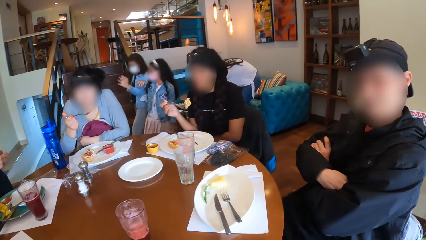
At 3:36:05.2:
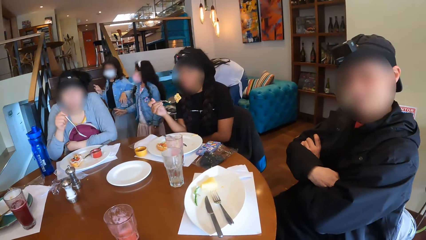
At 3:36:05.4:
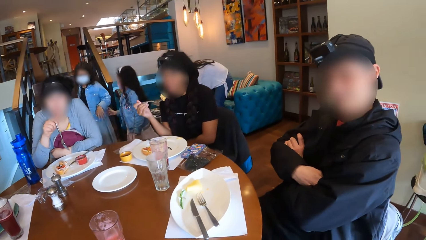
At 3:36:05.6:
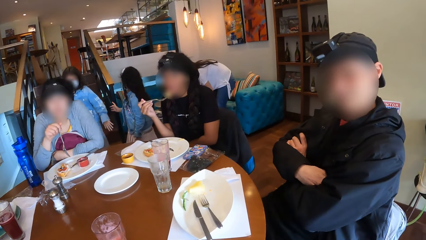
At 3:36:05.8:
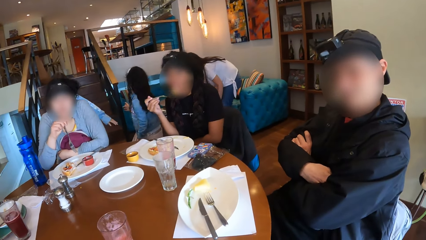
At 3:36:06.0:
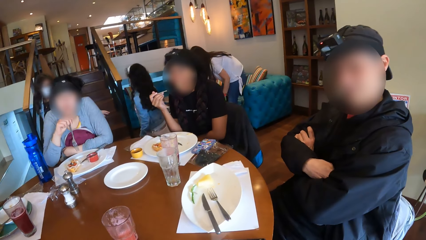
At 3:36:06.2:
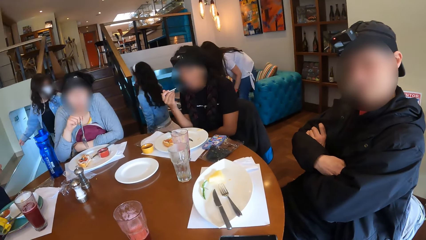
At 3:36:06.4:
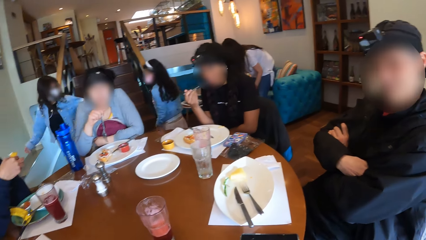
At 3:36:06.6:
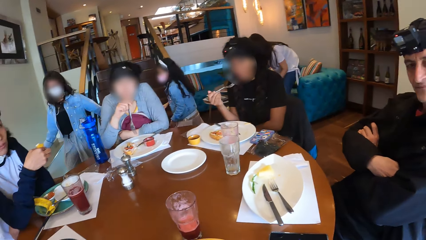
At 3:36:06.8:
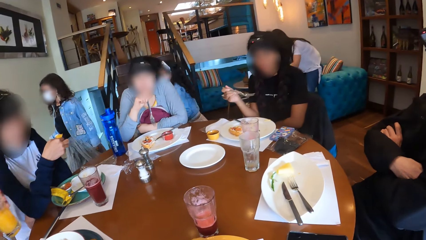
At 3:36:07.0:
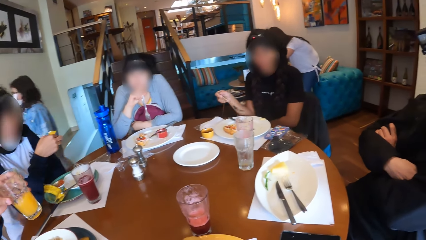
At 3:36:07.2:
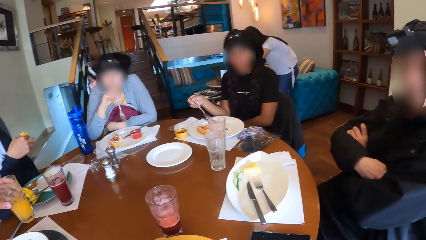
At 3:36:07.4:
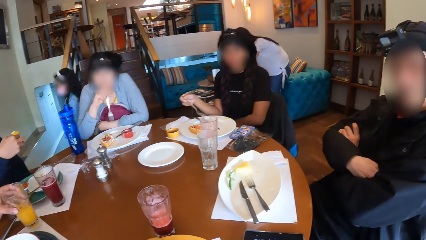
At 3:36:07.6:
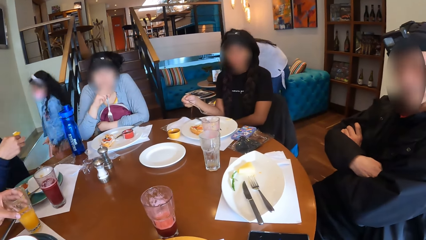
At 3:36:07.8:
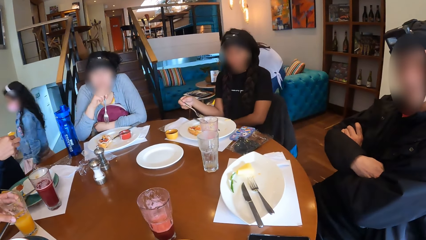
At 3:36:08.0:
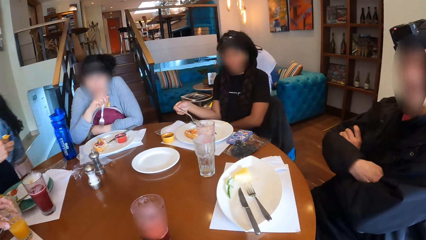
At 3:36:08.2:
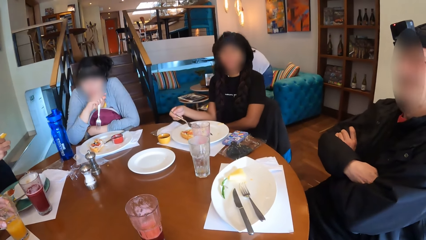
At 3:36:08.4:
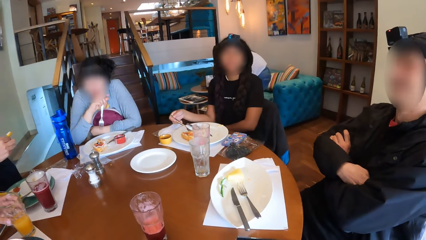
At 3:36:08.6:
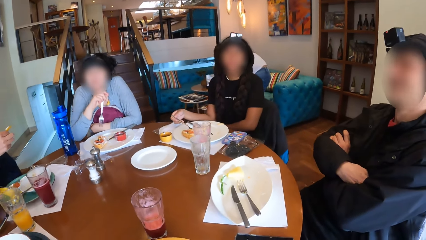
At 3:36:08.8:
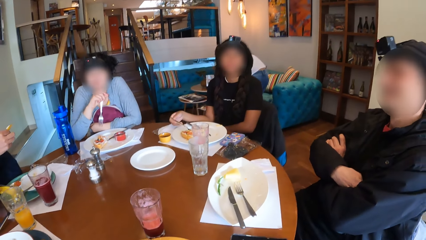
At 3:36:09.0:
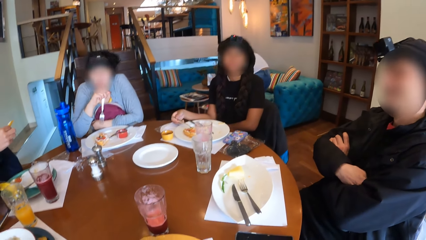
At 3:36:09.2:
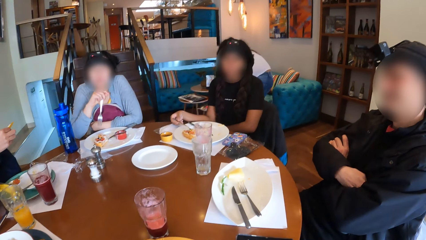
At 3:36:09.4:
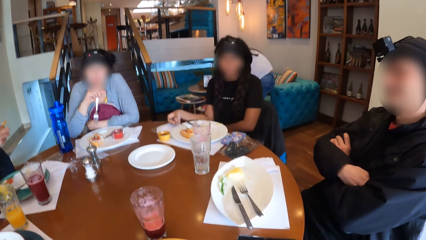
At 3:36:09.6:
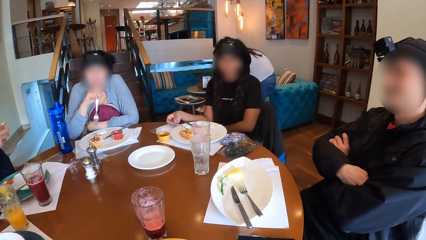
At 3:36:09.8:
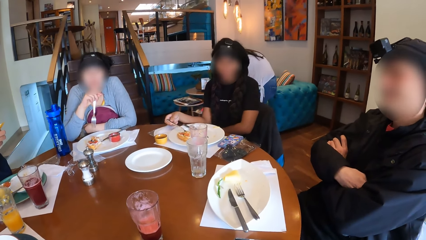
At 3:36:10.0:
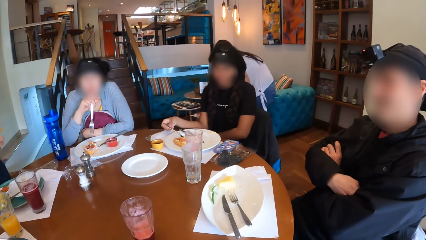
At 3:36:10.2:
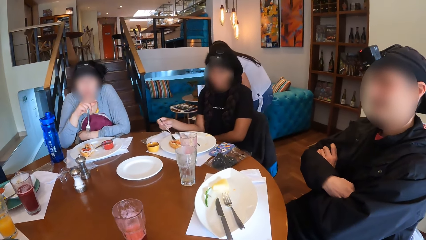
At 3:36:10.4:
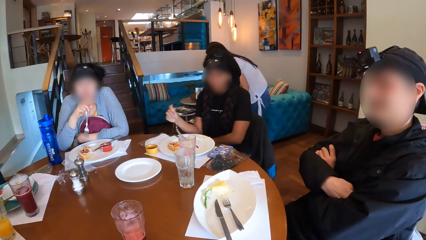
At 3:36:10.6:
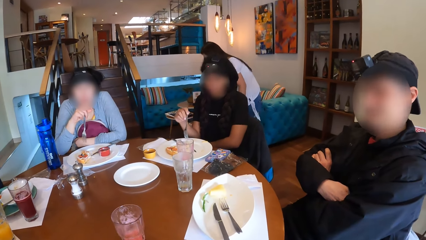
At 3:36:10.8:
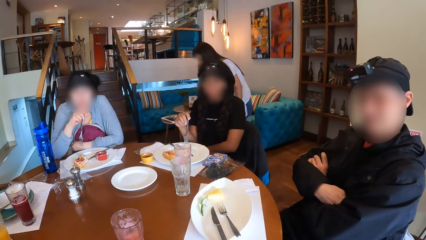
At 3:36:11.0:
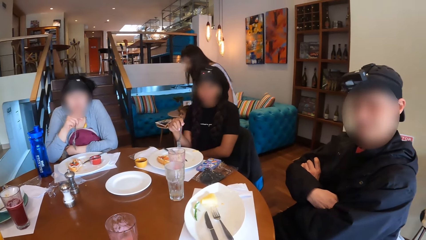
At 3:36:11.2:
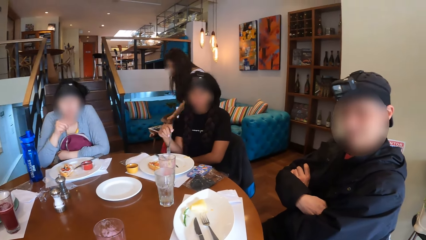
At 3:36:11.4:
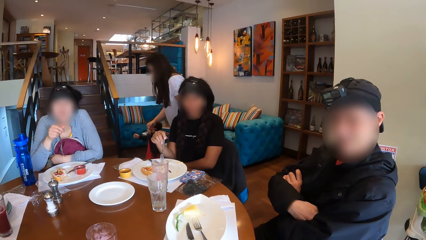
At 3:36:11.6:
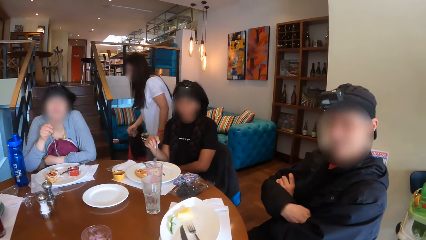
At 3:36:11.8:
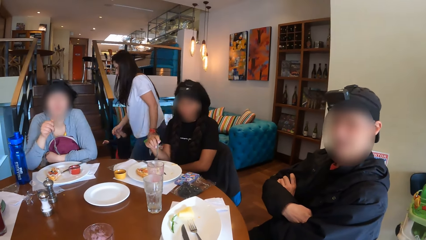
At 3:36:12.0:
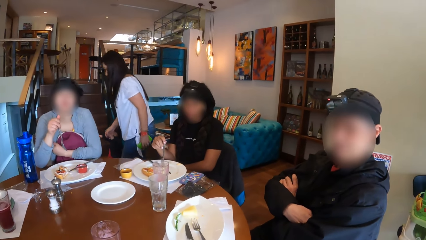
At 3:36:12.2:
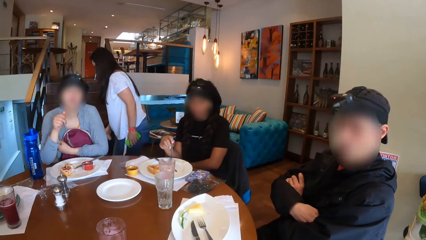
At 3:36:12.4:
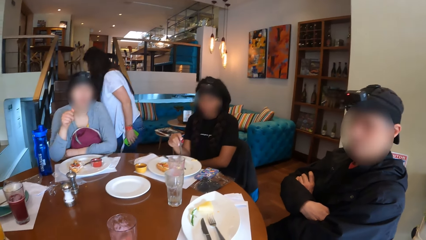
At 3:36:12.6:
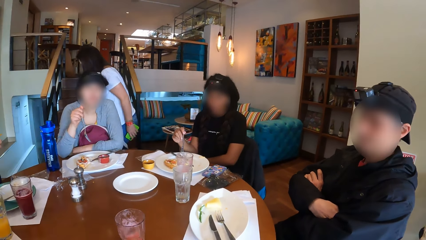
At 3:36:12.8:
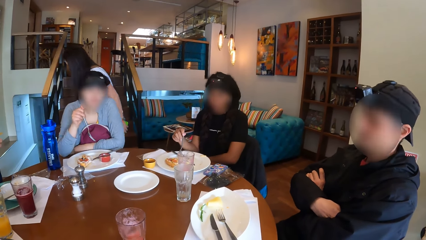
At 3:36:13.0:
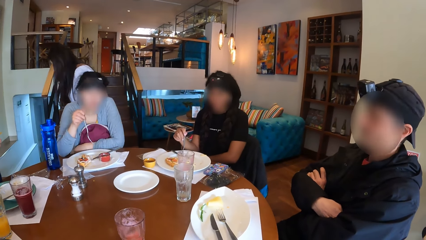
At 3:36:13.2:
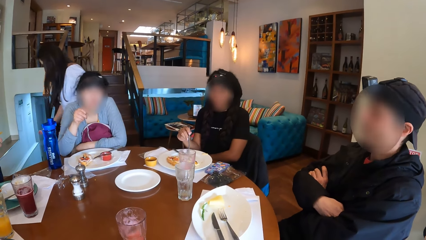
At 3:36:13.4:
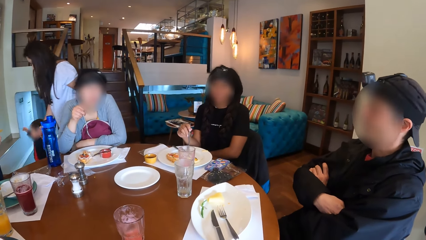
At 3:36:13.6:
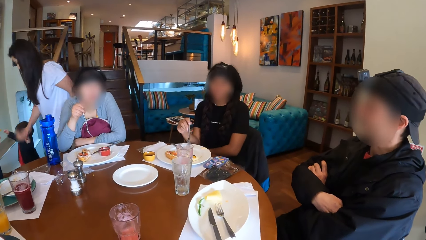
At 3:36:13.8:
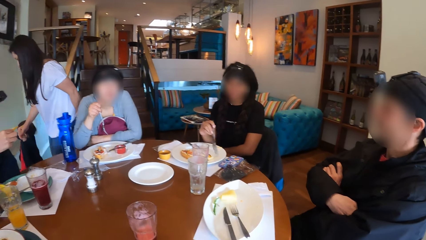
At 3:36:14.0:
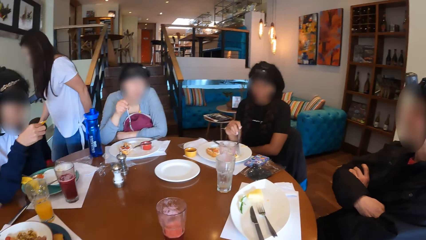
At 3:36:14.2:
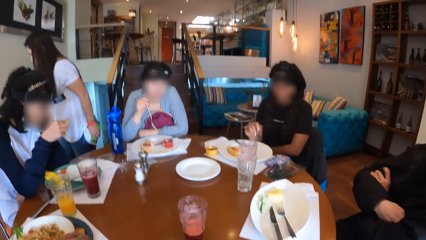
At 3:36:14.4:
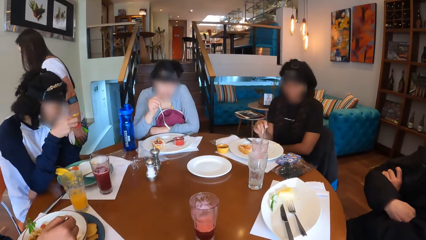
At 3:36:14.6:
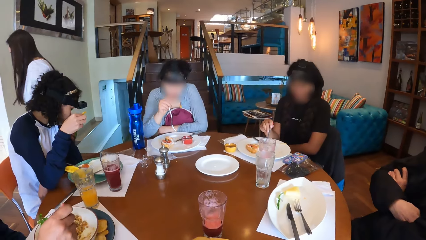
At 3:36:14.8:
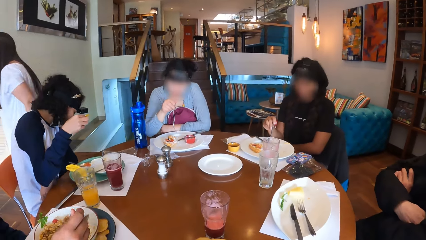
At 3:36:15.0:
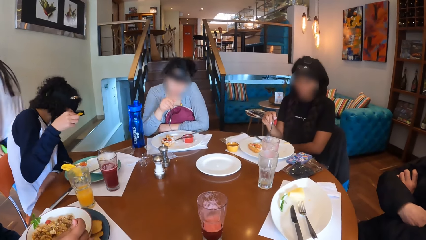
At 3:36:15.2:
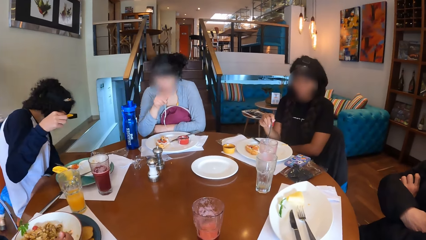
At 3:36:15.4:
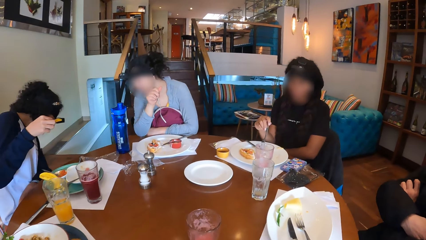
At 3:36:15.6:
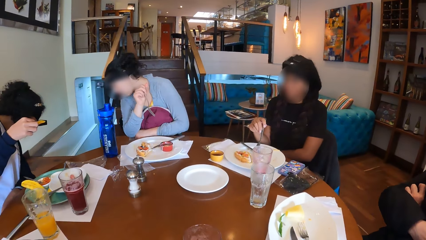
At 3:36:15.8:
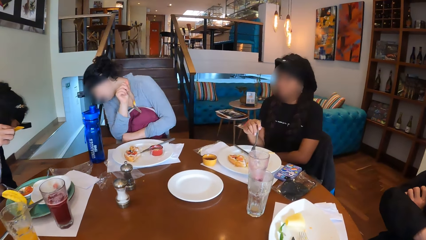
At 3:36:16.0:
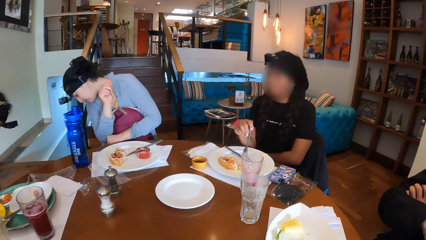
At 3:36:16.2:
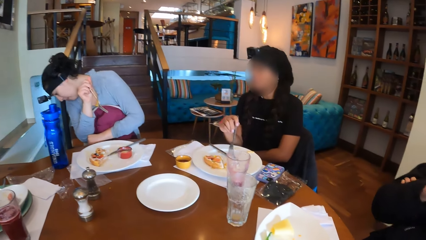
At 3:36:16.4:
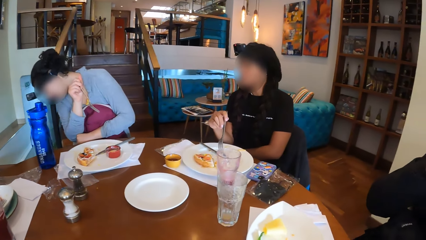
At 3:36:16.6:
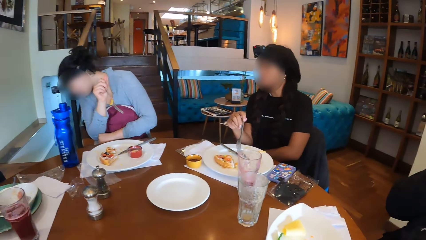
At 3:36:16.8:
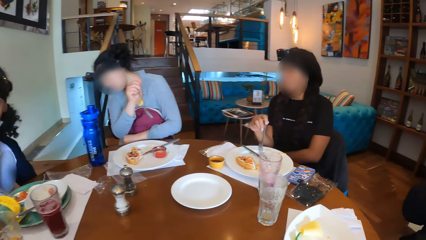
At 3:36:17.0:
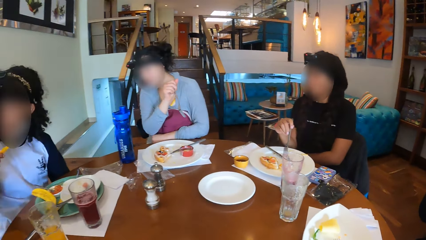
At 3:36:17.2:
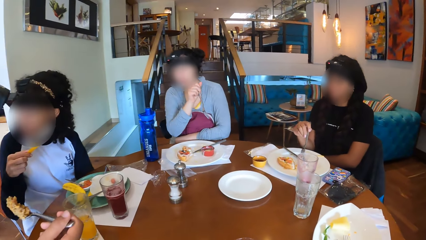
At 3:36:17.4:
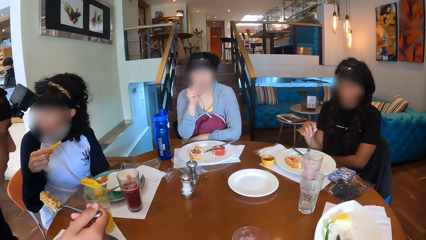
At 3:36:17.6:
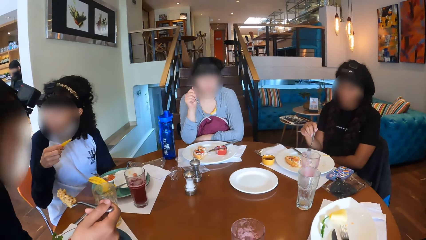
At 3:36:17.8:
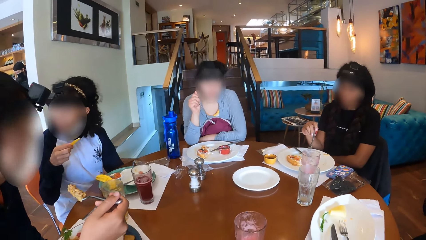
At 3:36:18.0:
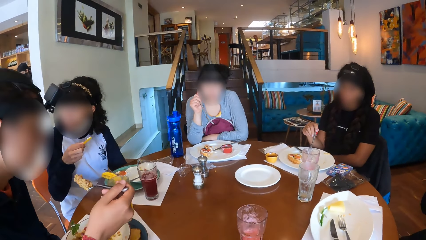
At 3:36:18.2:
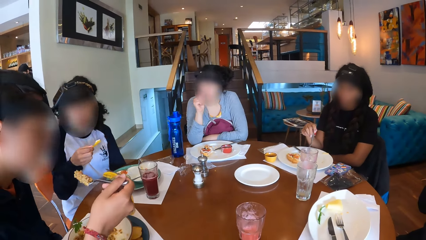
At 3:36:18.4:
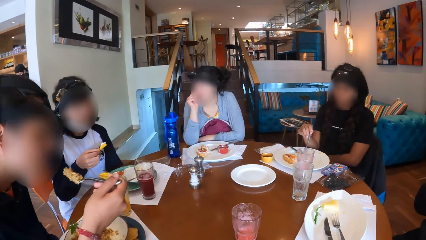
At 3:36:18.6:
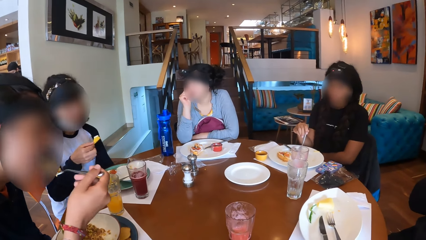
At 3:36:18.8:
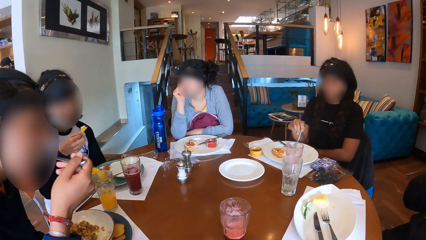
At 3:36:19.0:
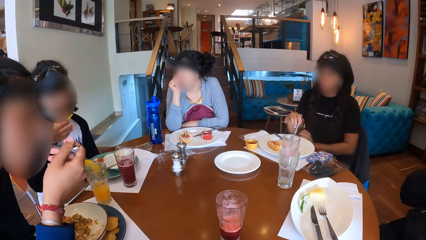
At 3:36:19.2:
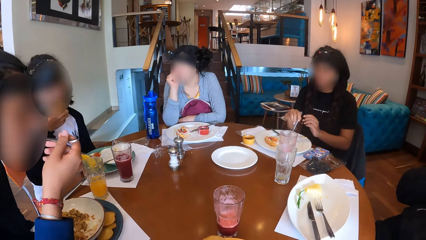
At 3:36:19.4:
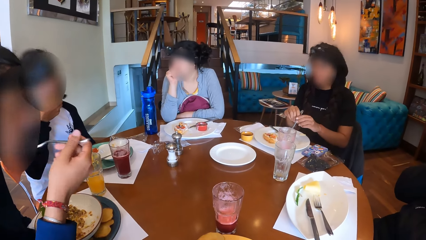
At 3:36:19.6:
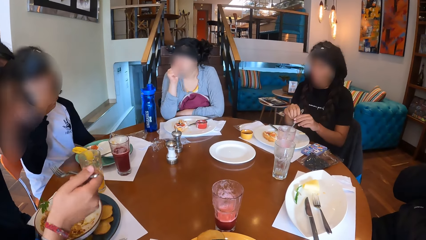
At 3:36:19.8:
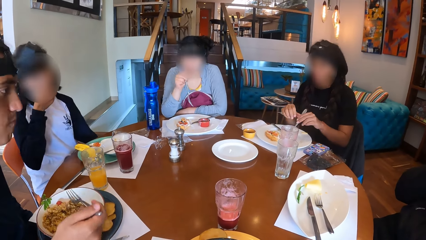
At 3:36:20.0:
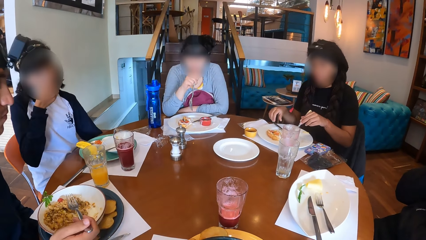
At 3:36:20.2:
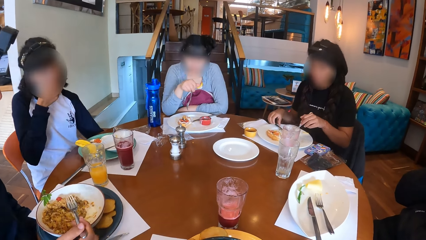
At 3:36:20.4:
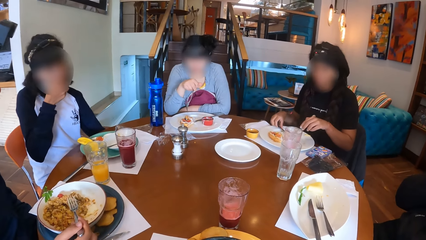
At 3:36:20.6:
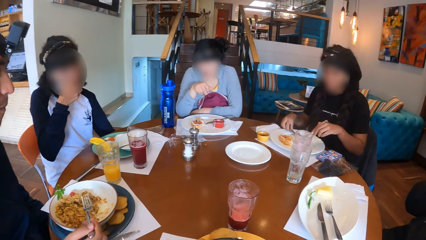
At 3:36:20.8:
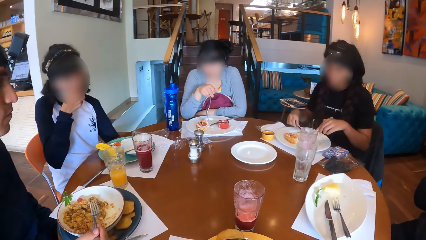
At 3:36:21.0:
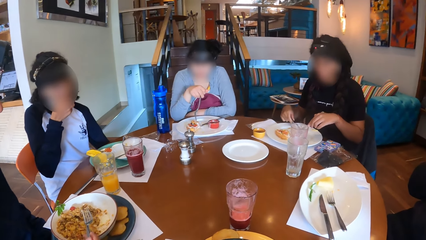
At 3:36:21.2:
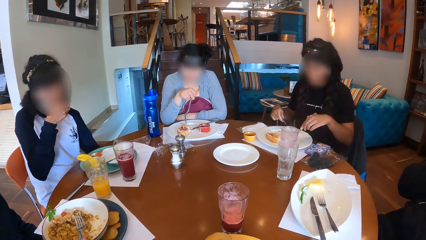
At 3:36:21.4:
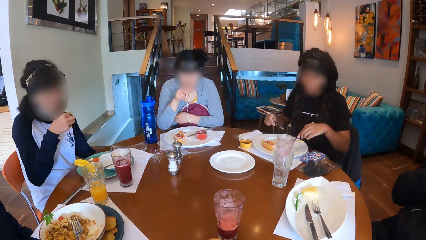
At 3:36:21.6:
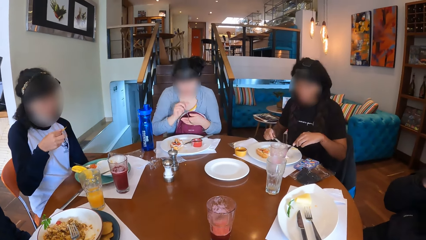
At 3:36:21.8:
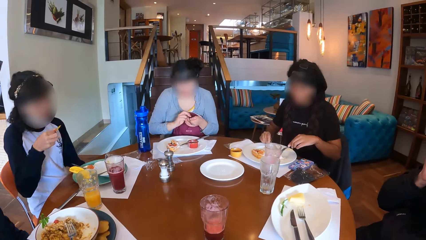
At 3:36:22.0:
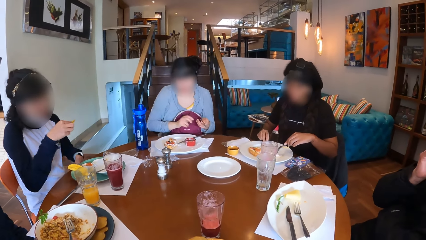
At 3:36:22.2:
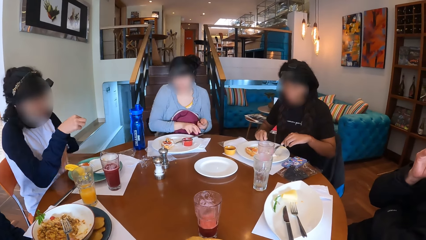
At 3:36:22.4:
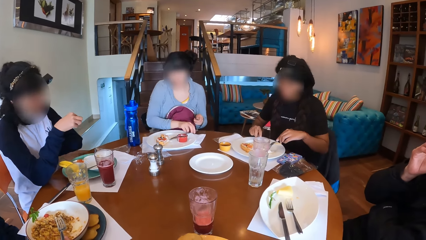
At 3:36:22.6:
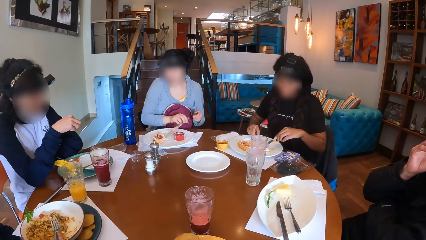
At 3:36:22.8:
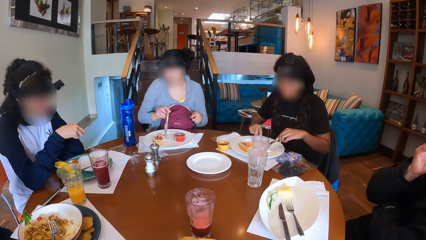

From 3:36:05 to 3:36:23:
A woman eats the food on the fork with her right hand. A man drops the glass cup in his left hand on the table. Another man scoops rice from a plate in a tray on the table with a spoon in his right hand. A person looks down. The second man eats some rice on a fork with his right hand. Another woman eats the chip with her right hand. A third woman passes the fork to her left hand, picks up a knife on the plate on the table with her right hand, and holds the waffle on the plate on the table with the fork in her left hand. A fourth woman passes the fork to her left hand and picks up a knife on the plate on the table with her right hand.
